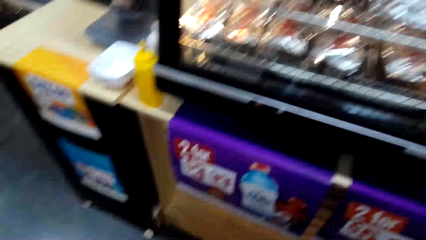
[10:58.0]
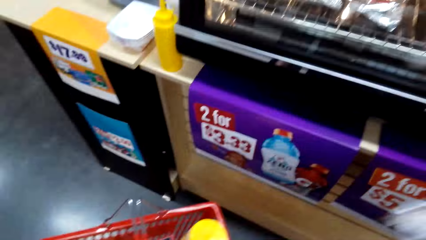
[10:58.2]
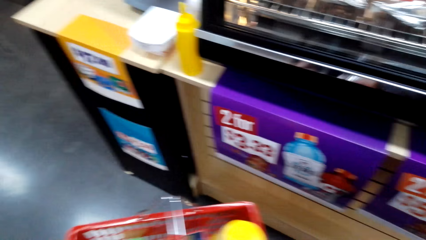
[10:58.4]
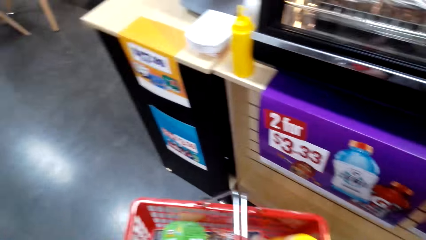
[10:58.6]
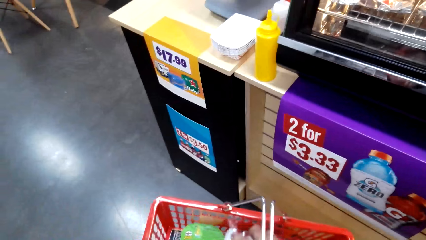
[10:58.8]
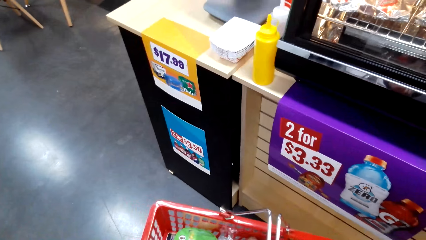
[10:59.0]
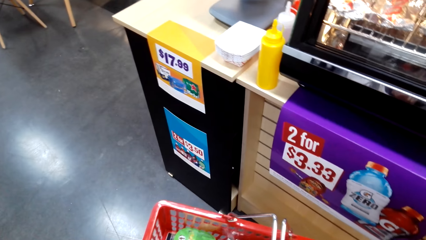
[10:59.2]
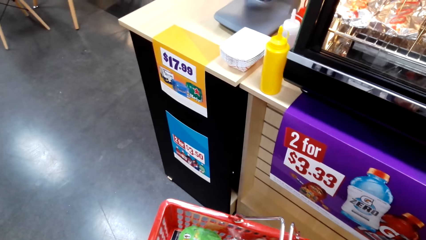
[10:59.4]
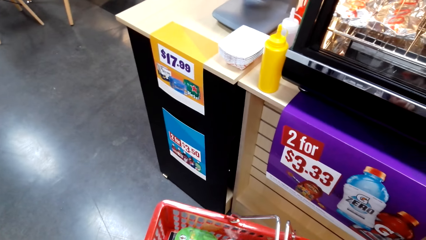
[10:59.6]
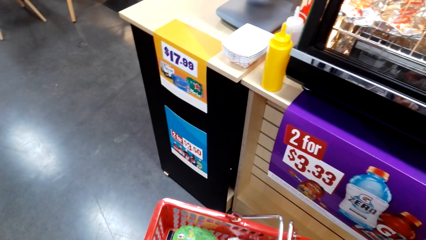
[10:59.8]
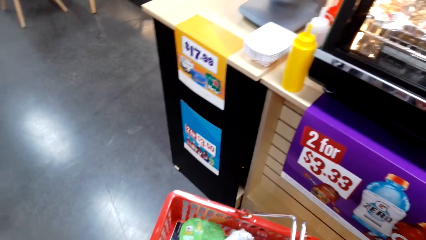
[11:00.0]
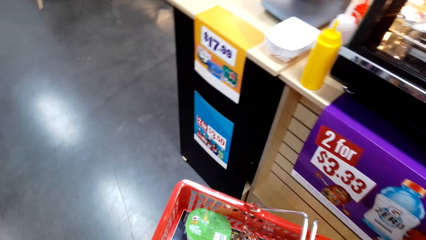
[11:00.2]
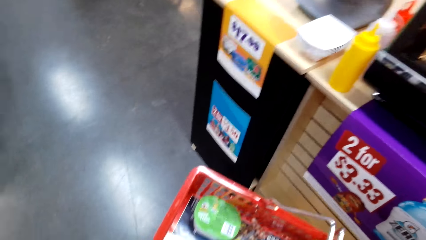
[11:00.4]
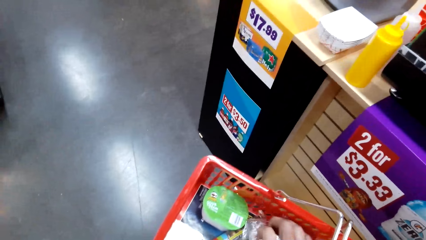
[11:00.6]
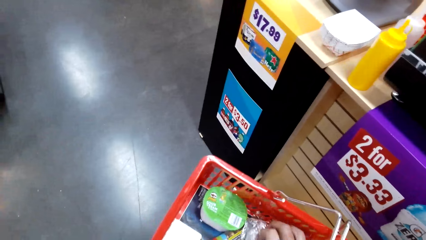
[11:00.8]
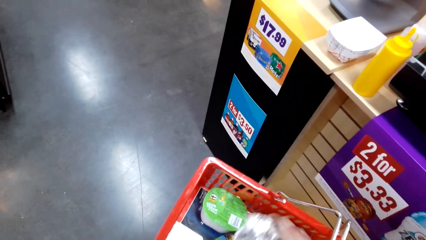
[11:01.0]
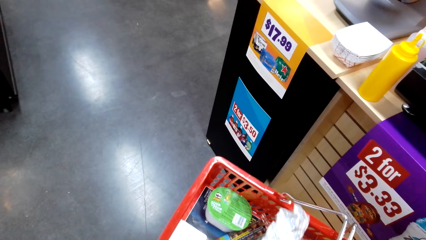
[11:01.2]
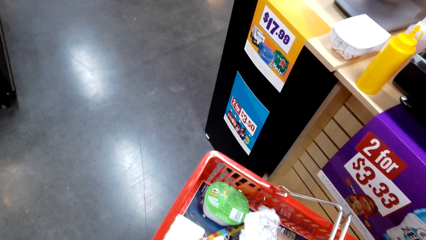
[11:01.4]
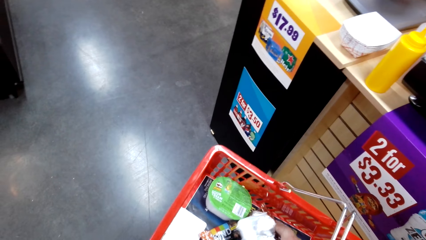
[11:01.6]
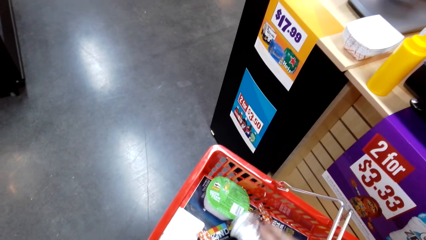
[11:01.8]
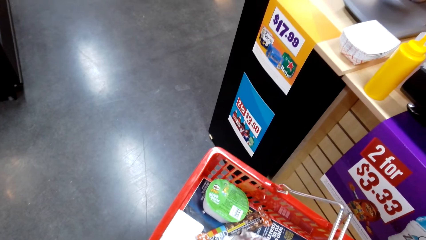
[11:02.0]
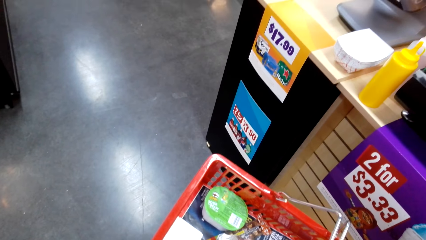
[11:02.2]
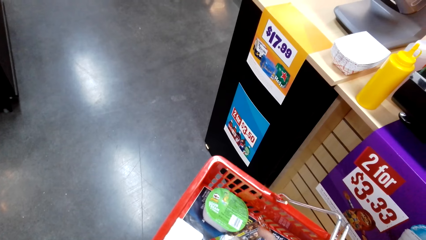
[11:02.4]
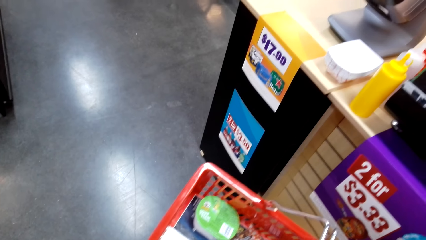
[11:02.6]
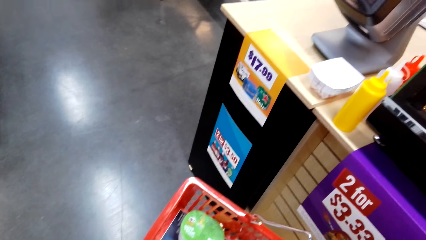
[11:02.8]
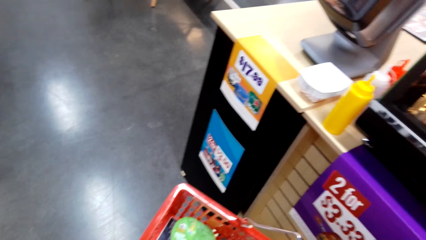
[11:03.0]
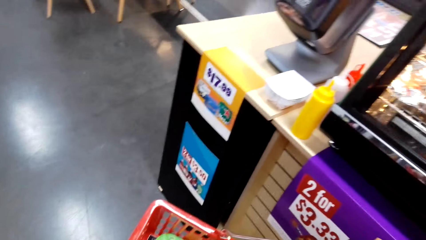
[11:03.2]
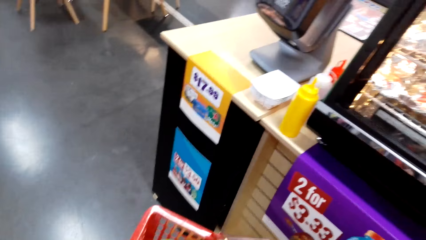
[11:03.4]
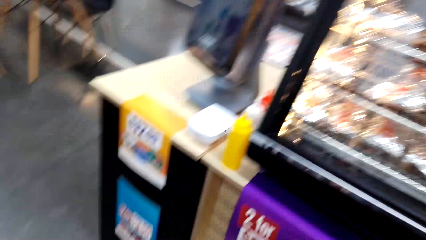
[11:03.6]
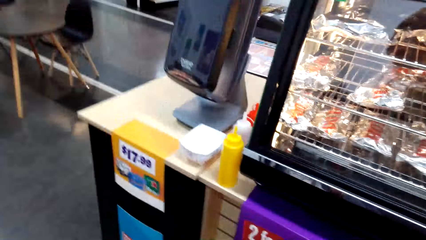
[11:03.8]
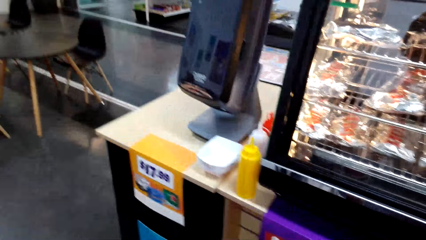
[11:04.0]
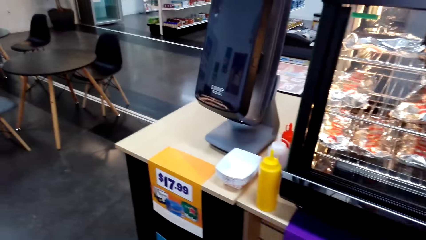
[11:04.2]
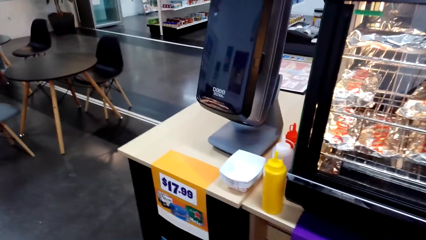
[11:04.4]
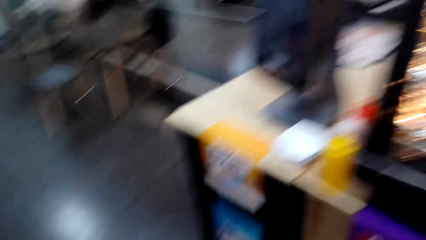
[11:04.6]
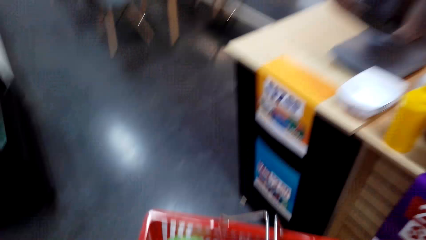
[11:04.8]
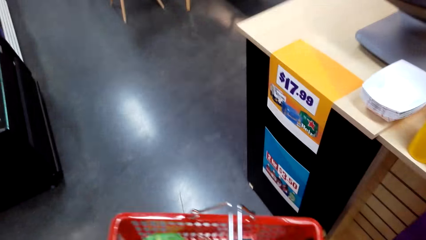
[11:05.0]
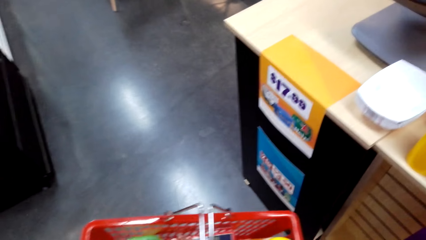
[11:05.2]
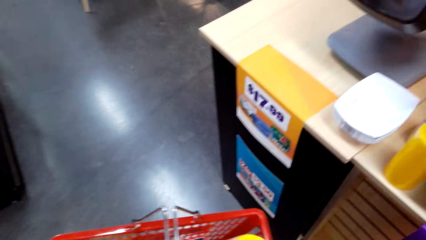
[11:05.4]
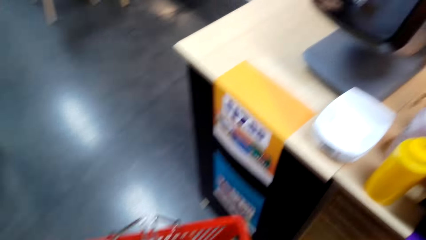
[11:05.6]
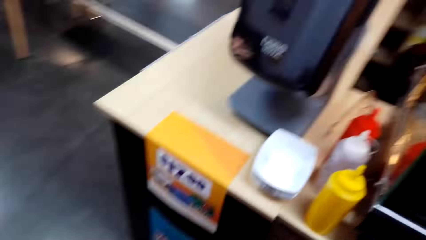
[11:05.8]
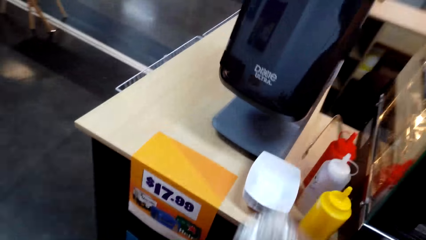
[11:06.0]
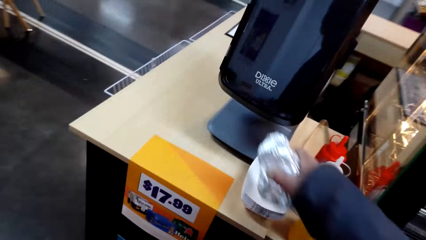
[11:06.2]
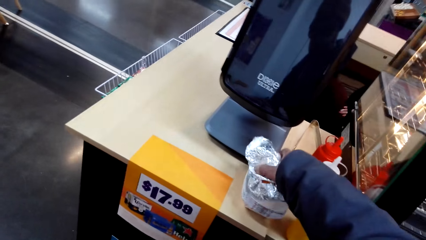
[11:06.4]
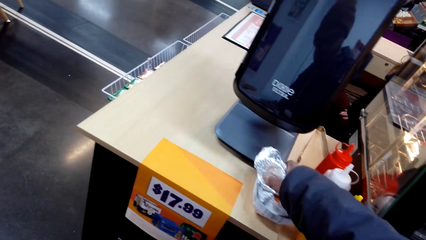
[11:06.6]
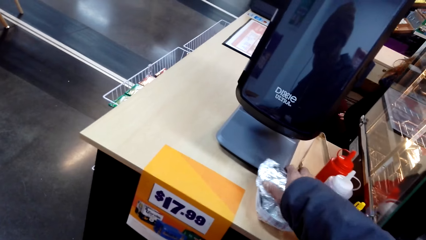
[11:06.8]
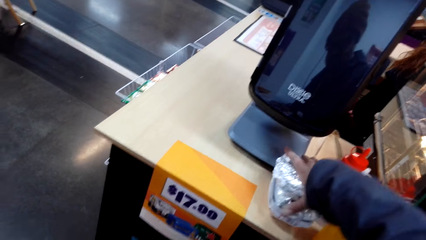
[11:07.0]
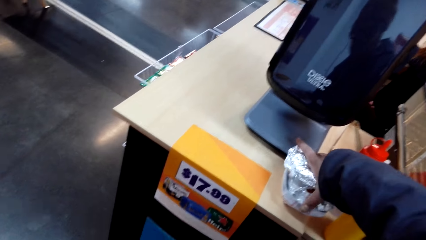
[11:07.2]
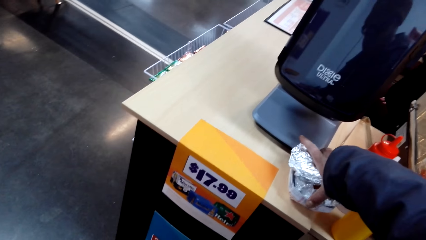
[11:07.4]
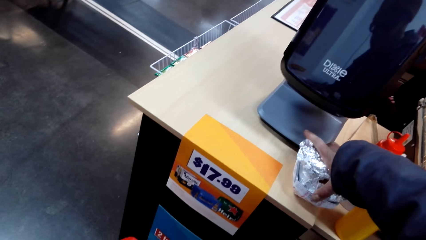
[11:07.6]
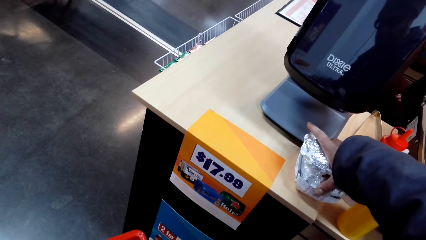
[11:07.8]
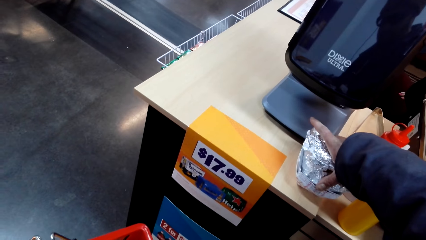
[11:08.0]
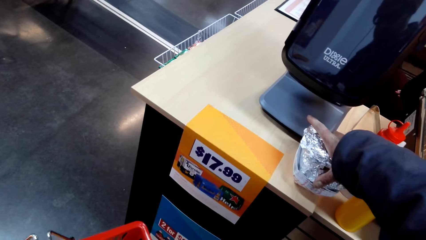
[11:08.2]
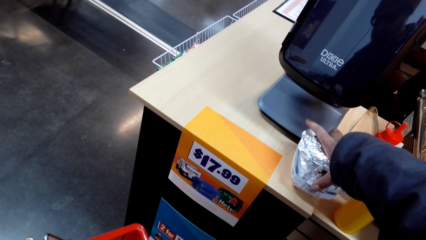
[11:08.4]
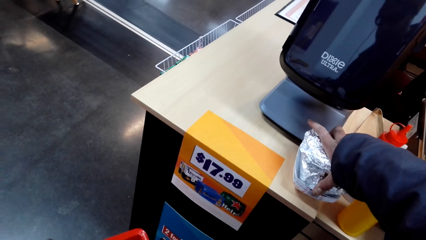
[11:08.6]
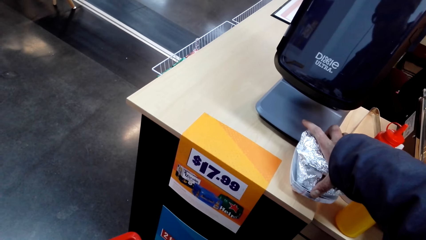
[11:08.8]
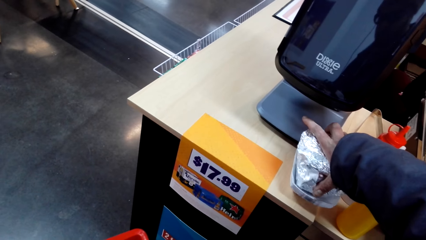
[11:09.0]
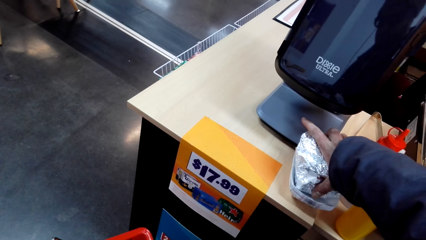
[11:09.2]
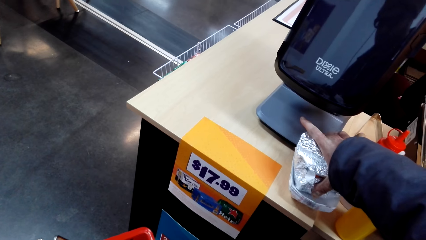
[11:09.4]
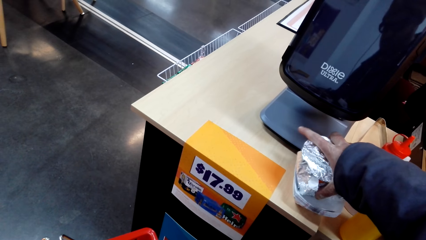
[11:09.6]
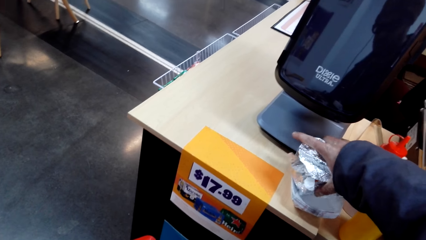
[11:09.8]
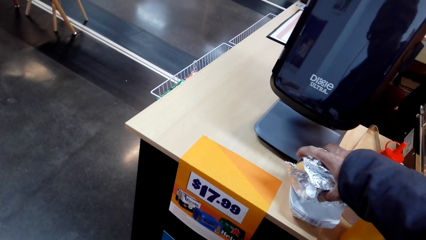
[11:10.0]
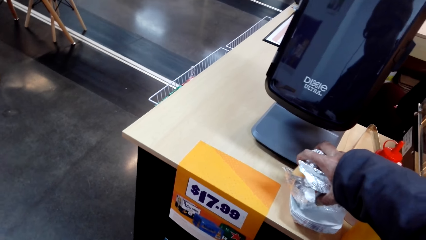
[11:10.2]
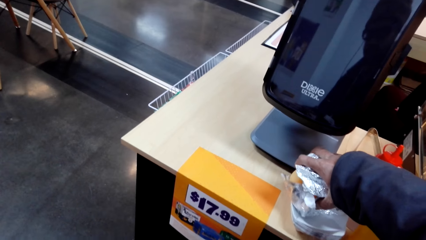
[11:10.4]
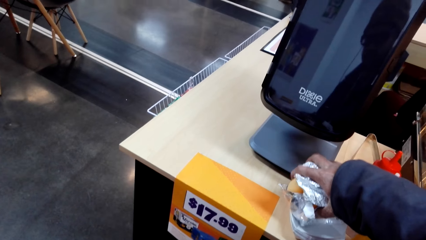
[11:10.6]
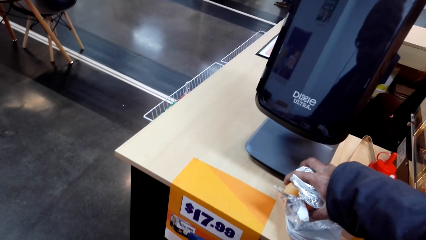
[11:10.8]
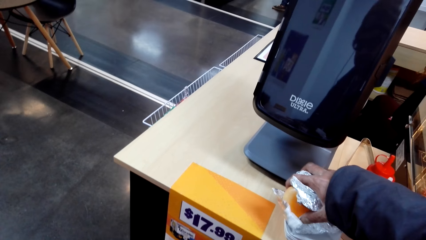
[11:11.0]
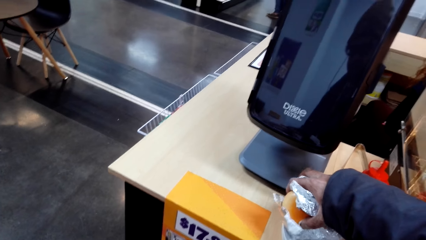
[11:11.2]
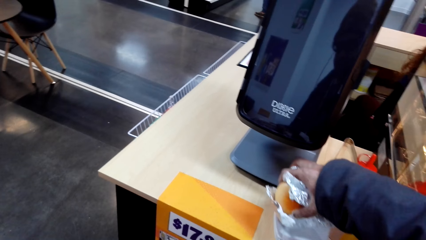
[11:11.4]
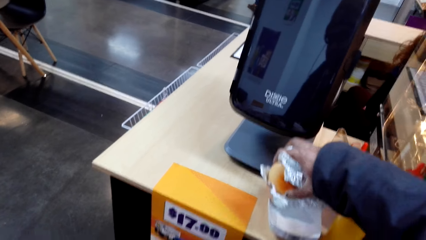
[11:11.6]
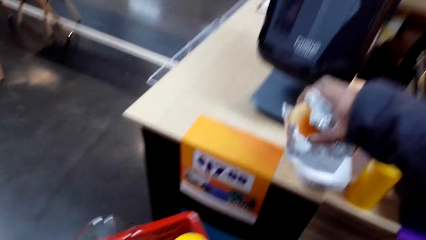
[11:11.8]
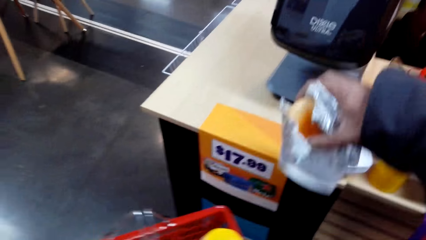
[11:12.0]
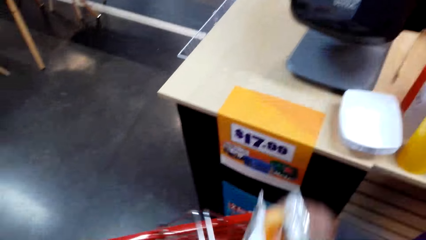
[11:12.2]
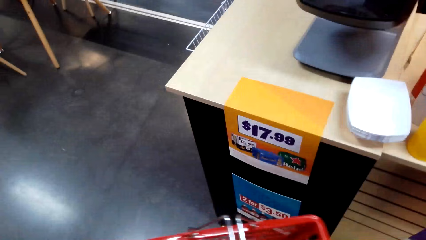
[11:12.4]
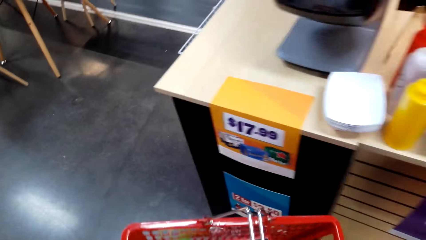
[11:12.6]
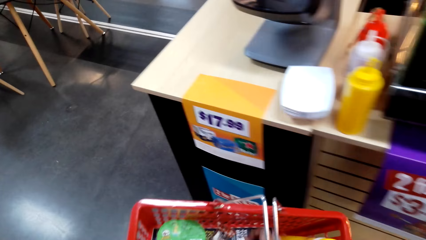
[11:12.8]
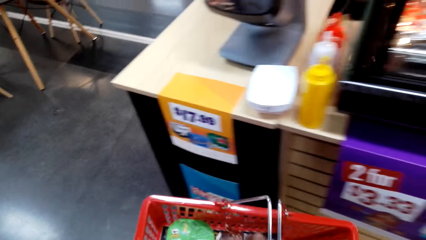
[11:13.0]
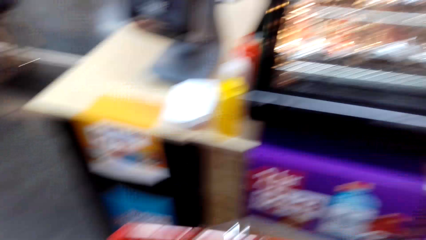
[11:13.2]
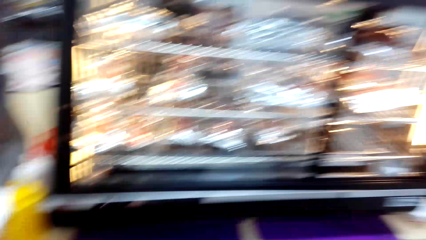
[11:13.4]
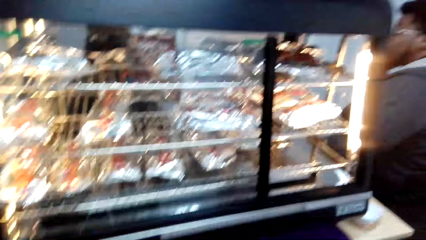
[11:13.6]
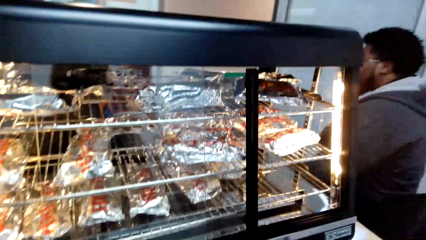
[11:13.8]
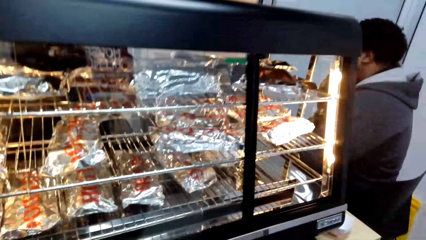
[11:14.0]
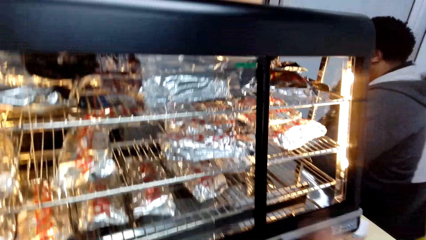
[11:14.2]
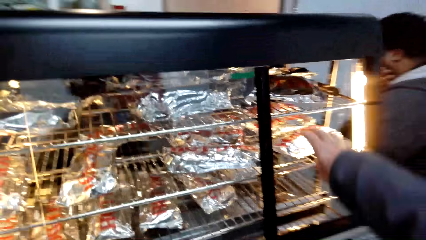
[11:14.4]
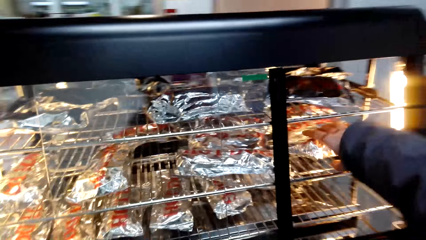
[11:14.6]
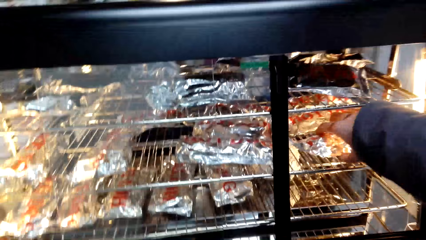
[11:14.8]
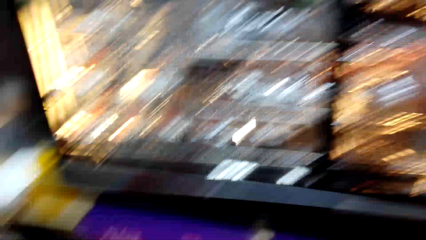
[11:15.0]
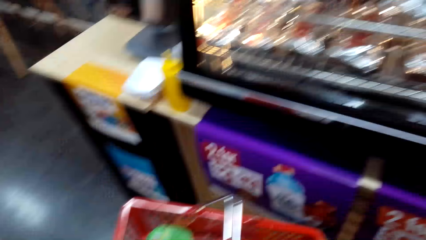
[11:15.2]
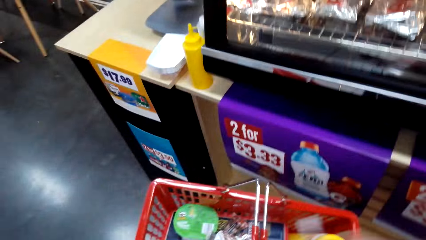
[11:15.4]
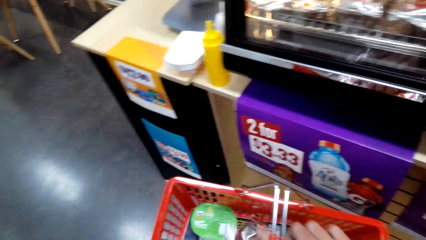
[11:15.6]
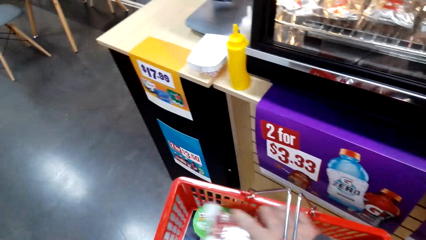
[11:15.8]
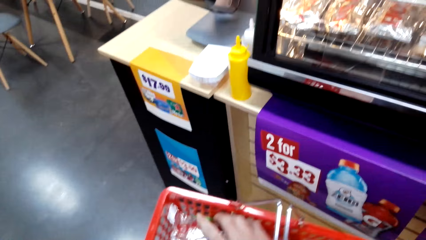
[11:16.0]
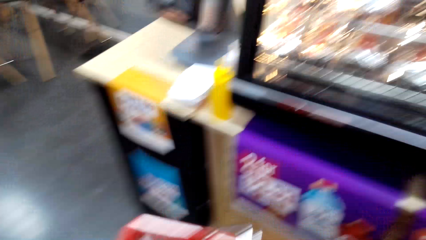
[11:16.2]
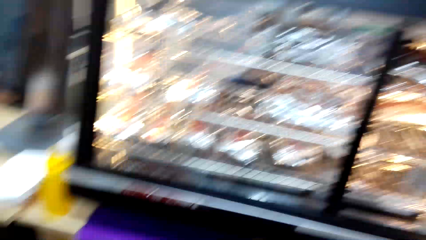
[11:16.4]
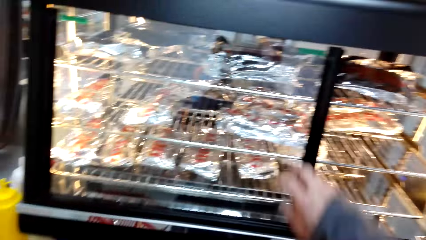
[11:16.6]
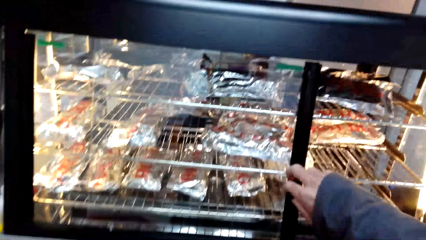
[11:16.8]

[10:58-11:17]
The camera wearer walks around. They put a bun or package in a basket. They hold a shopping trolley. They turn to the side. They put the bun in a box on a counter top. They pick up the bun. They turn to the side. They pick the bun from the glass. They hold the package on a drill. They put the bun in the basket.
